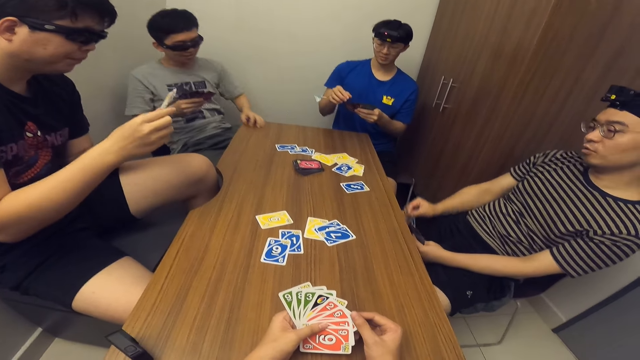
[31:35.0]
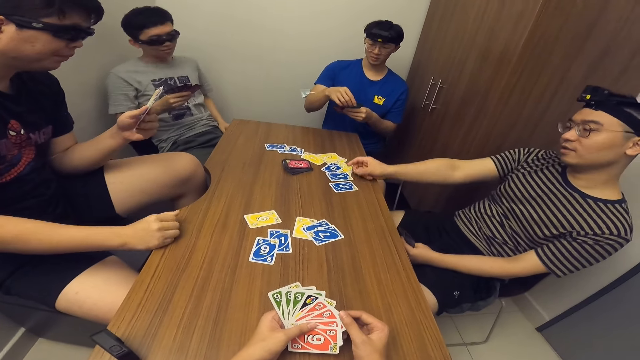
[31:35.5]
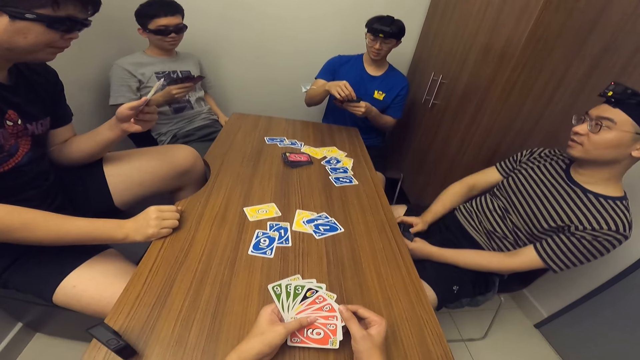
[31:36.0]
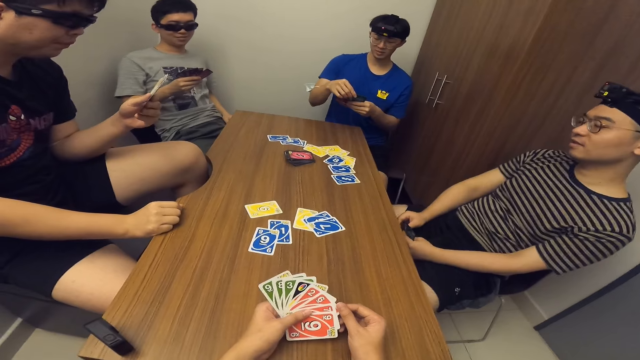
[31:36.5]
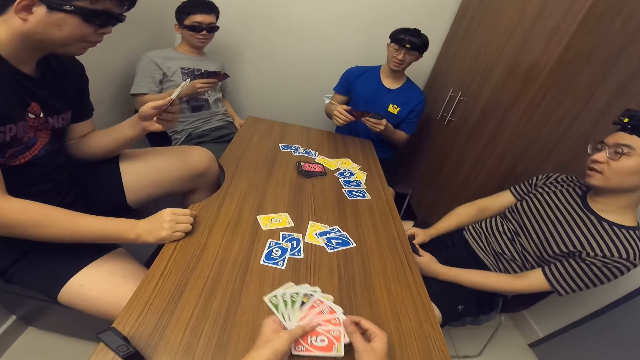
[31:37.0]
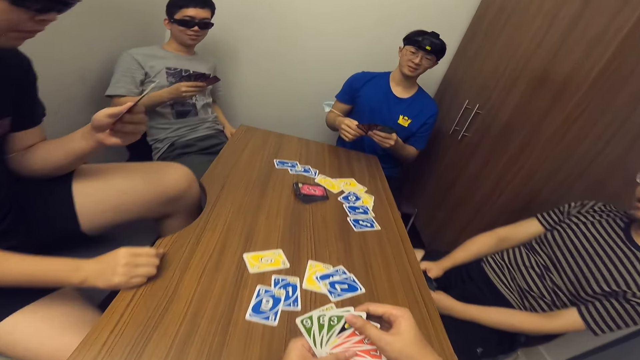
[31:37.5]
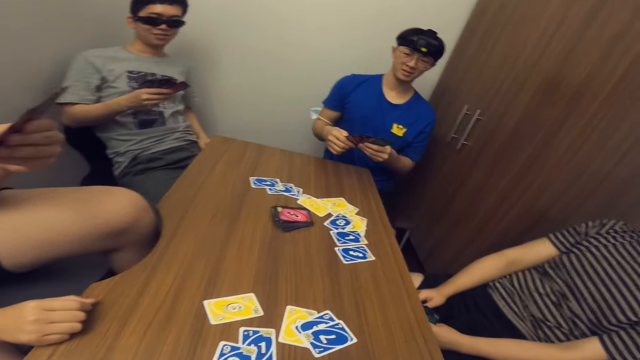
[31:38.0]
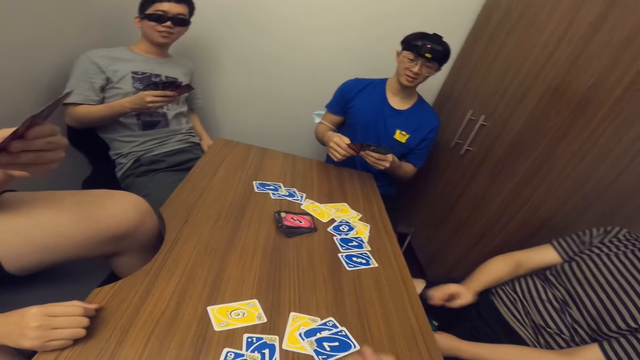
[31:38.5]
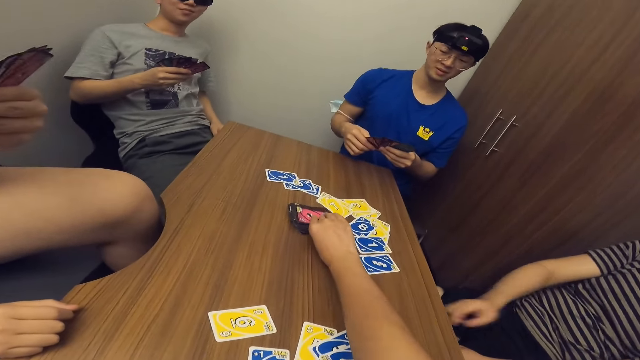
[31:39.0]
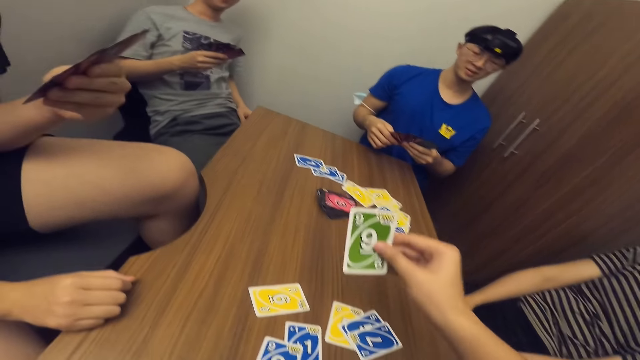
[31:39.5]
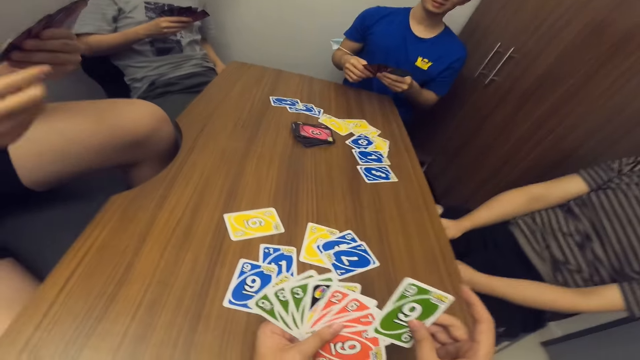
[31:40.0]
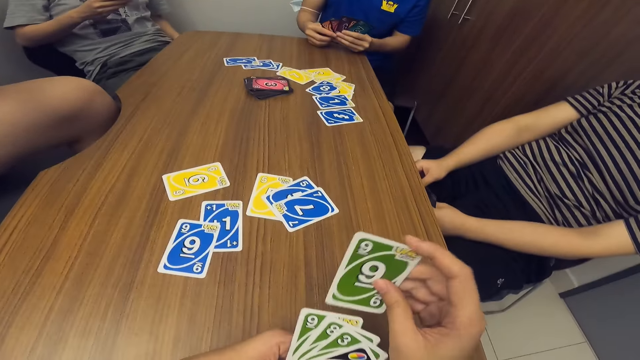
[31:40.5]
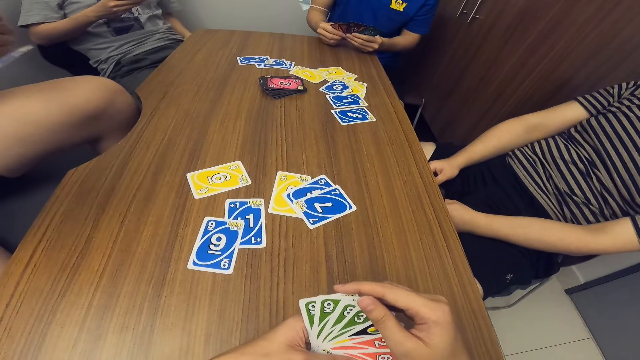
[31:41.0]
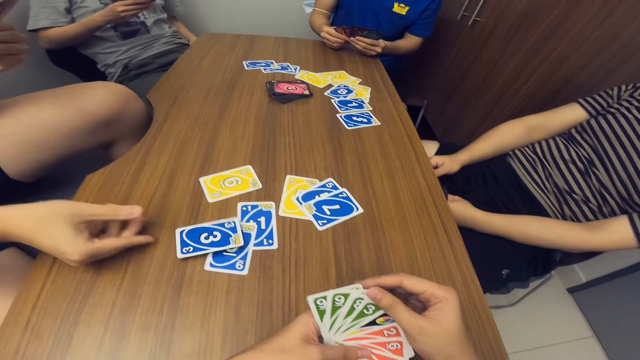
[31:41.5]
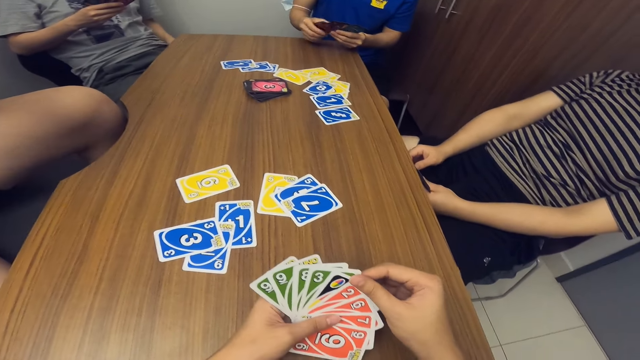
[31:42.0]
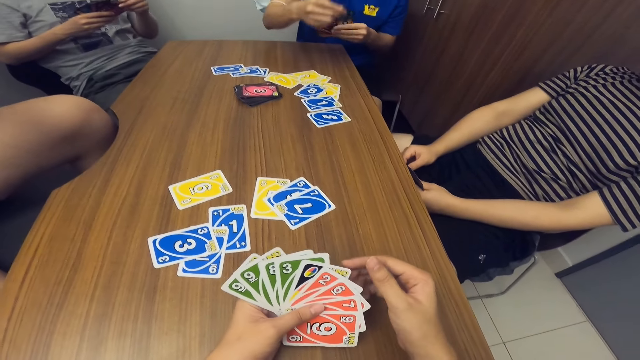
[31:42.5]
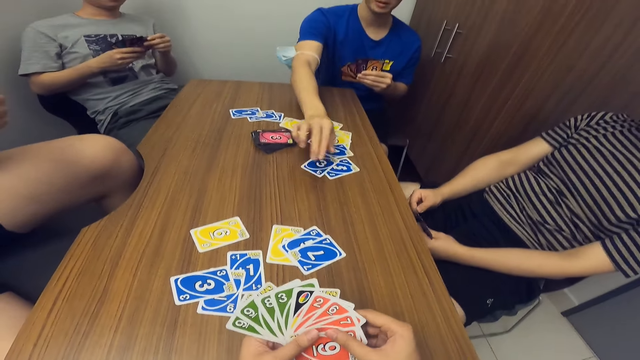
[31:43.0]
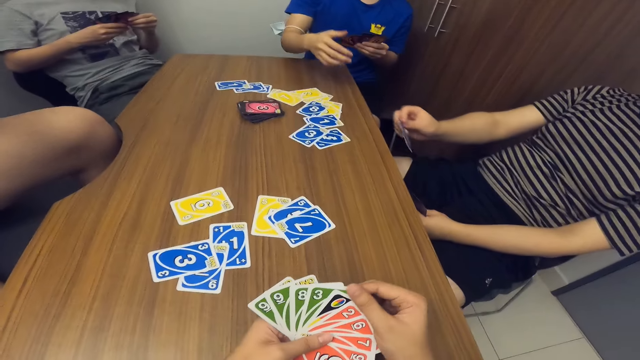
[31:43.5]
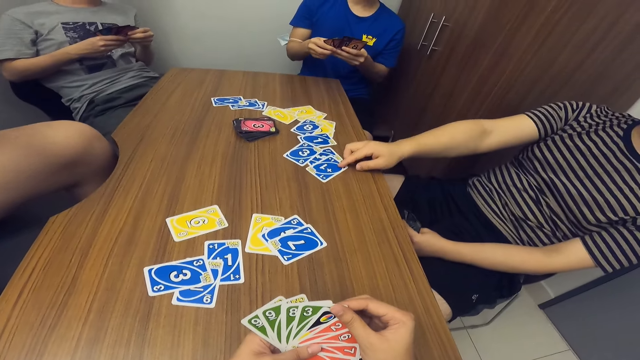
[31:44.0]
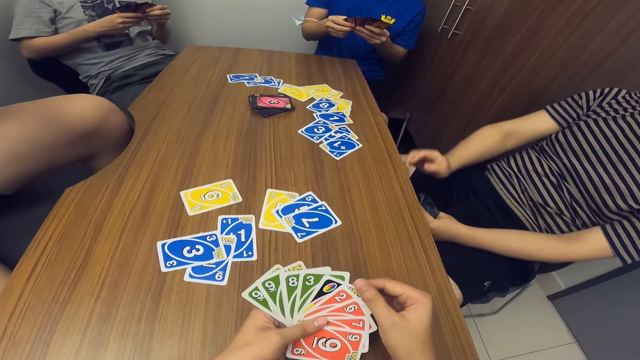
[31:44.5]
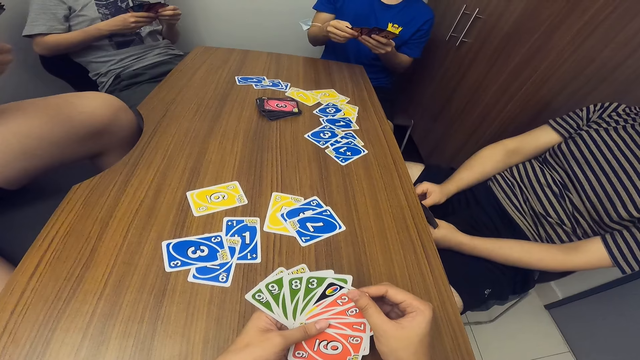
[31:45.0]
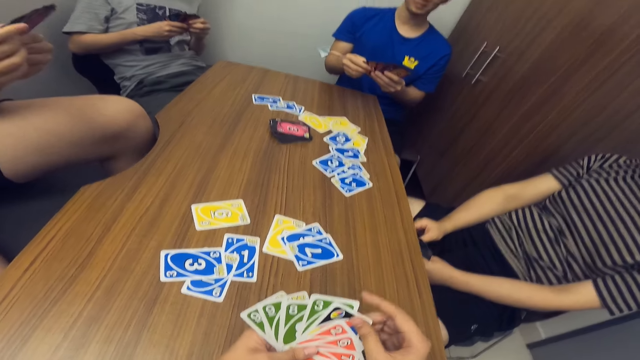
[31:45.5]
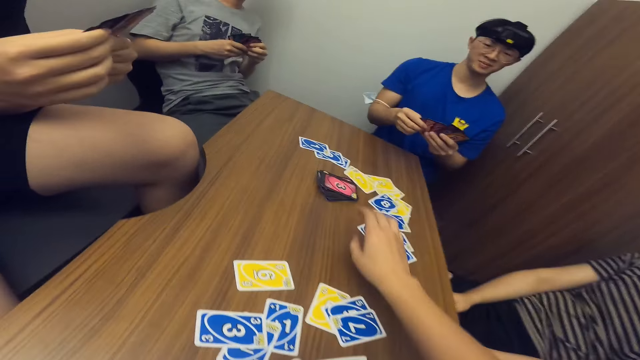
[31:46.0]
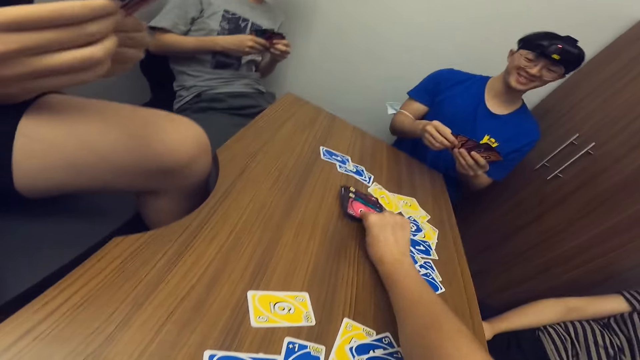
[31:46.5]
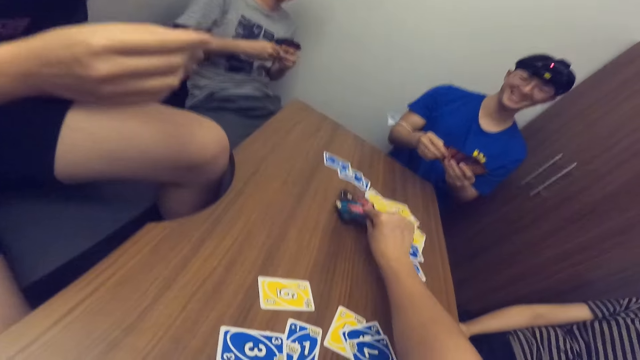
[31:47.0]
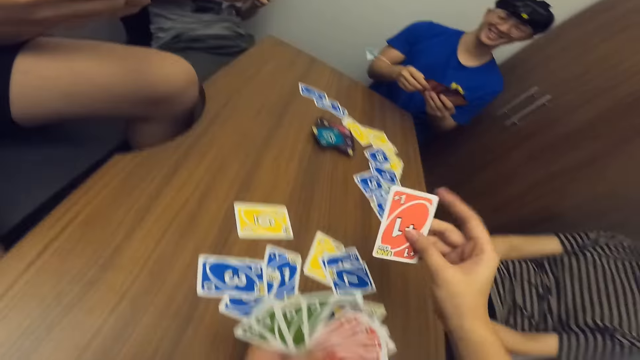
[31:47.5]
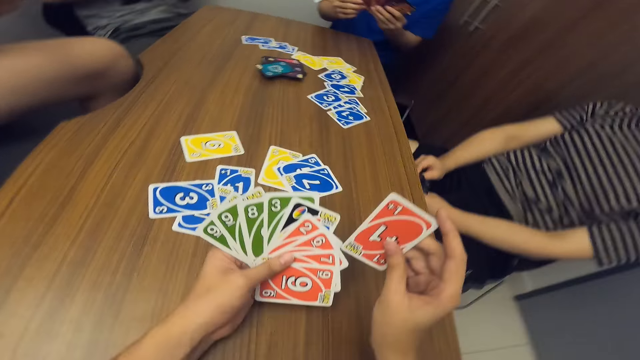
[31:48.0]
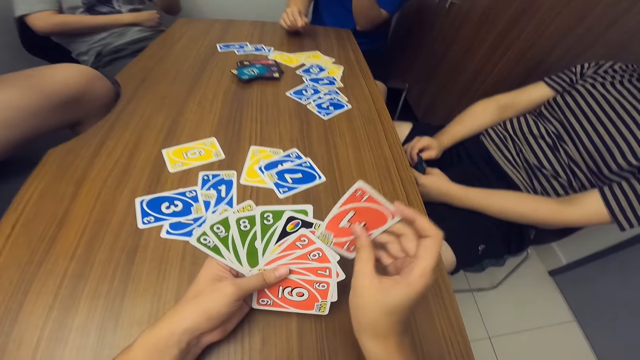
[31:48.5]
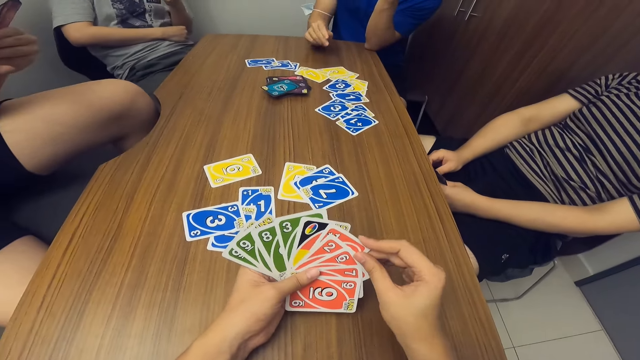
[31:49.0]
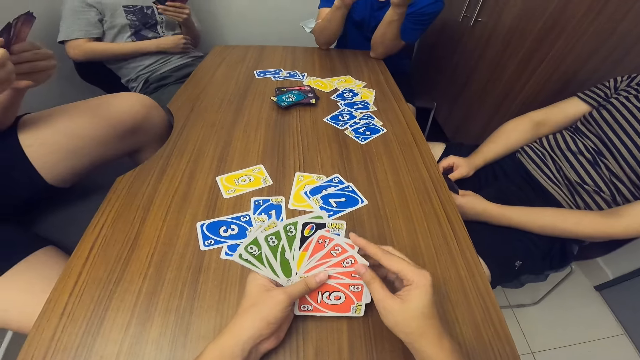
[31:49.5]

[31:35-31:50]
A man places a card on the table. Another man drops a card on the table with his right hand. The camera wearer picks a card from the deck of cards on the table with his right hand. A third man drops a card on the table with his right hand. A fourth man drops a card on the table with his right hand. The second man drops a card on the table with his right hand. The camera wearer picks another card from the stack of cards on the table.

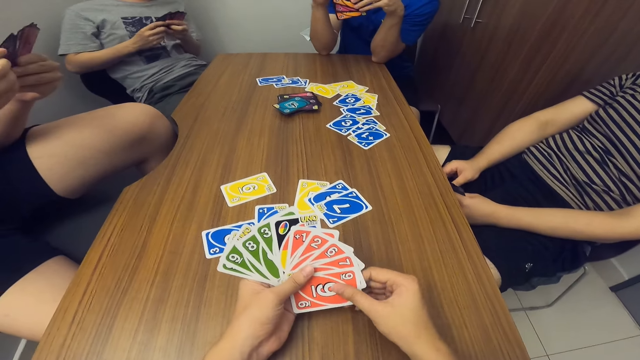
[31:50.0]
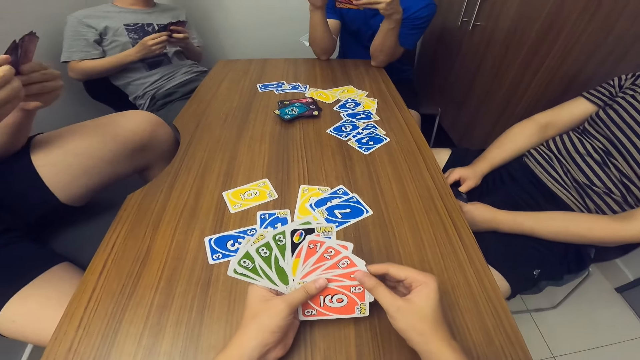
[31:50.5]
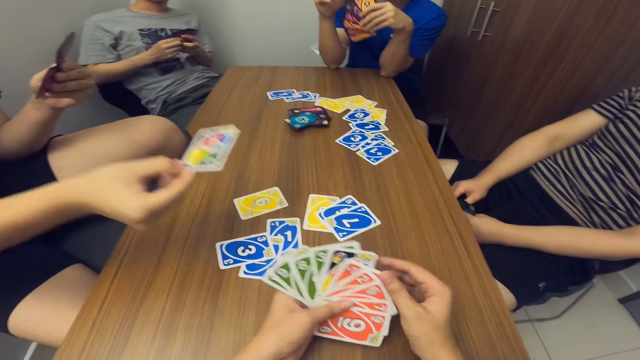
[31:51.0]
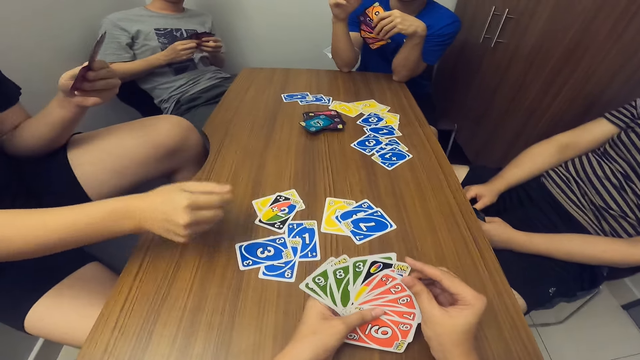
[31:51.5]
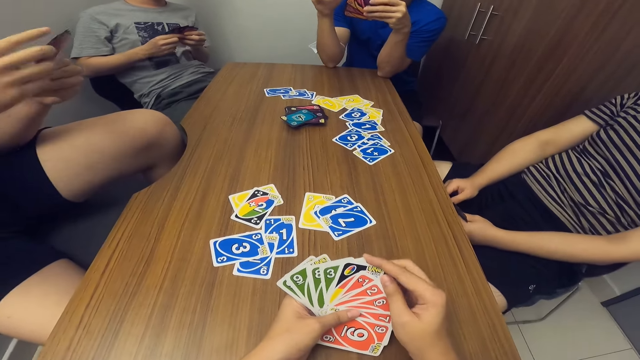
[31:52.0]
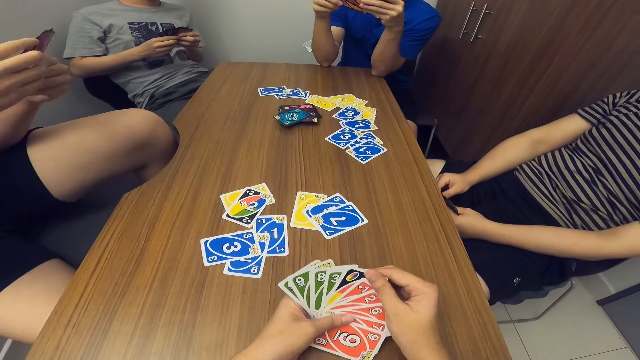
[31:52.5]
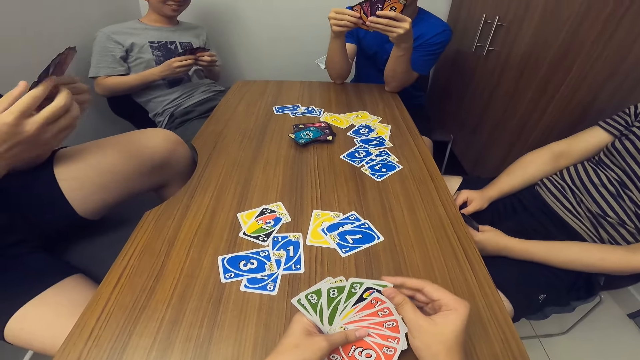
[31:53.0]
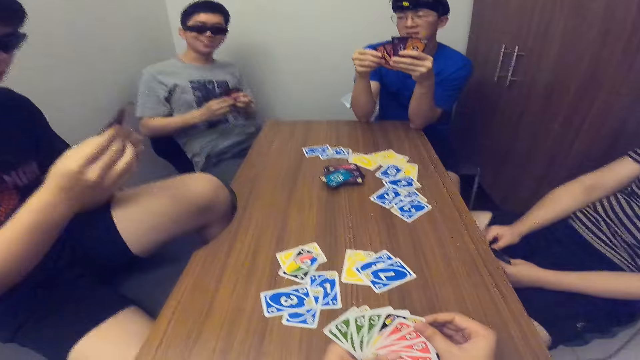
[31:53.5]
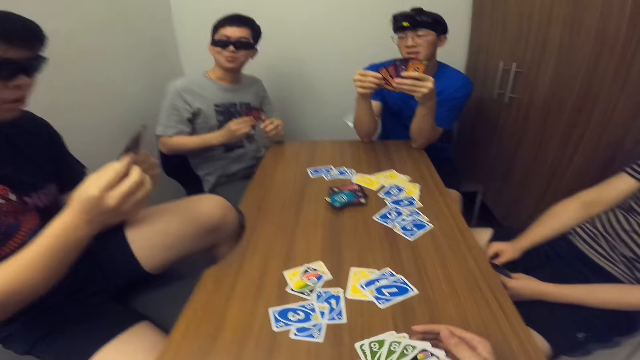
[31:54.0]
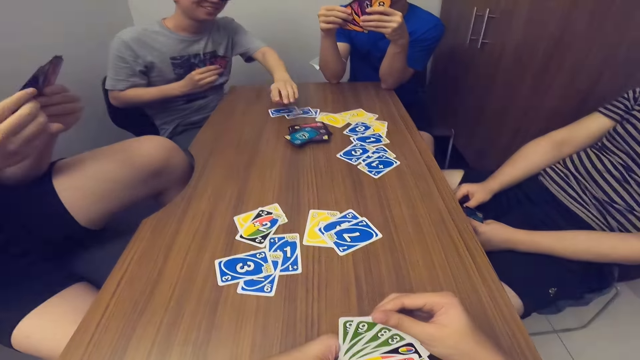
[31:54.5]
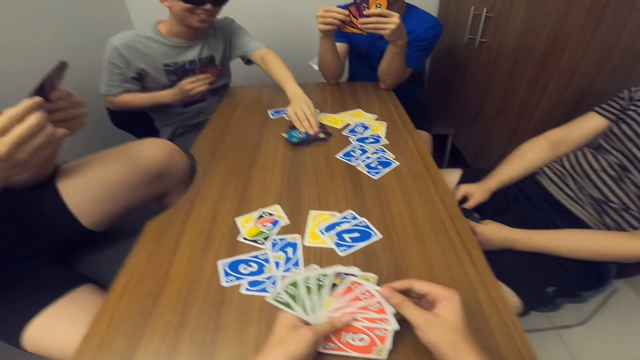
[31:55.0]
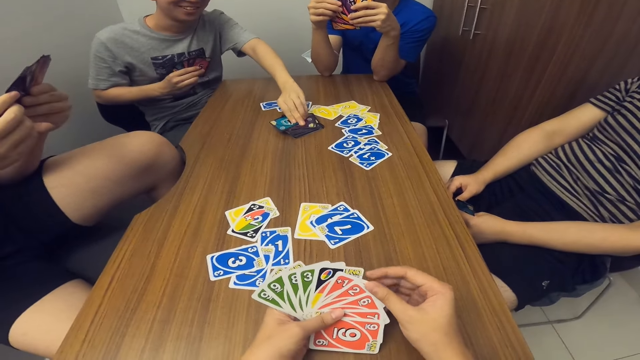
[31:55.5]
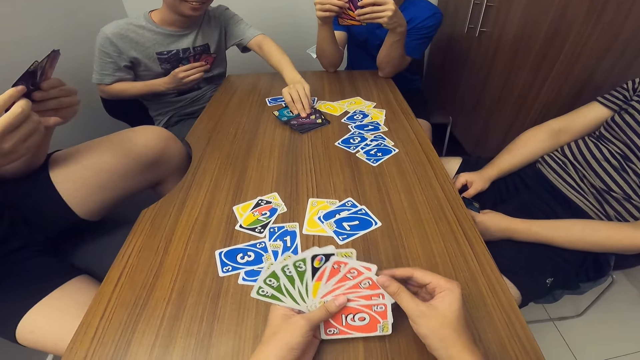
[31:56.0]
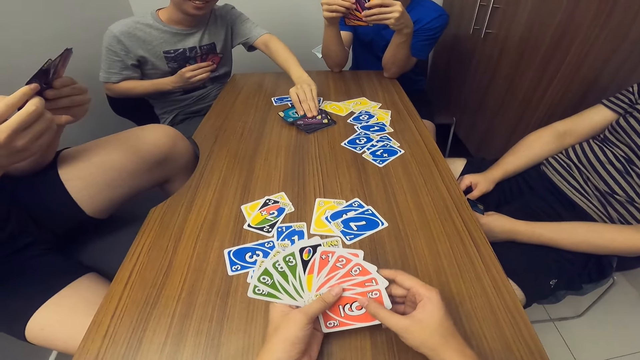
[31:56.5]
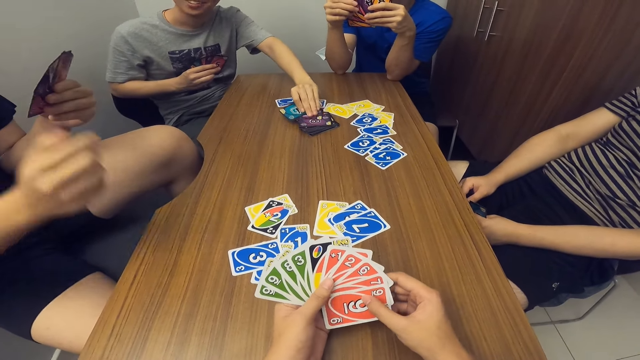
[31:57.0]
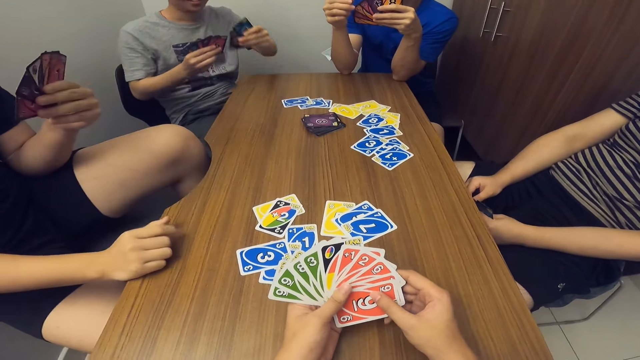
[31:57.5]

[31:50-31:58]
A man drops another card in his hand on the table. Another man picks two cards from the stack of cards on the table.
